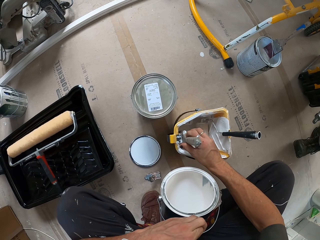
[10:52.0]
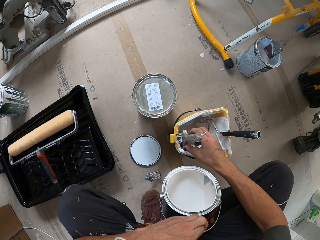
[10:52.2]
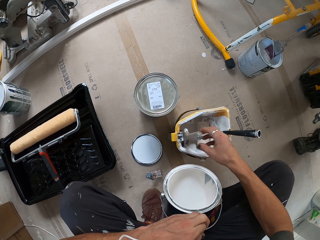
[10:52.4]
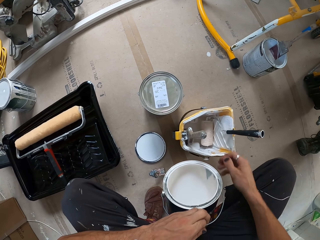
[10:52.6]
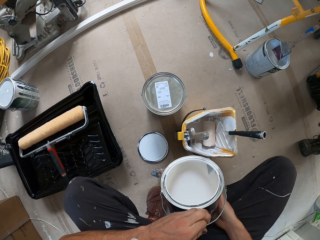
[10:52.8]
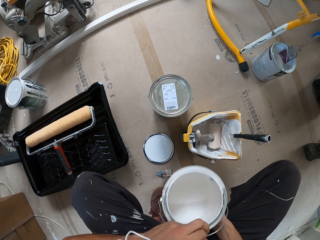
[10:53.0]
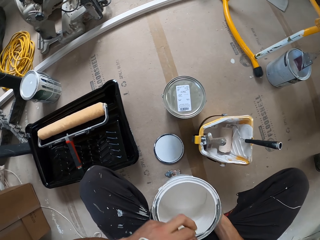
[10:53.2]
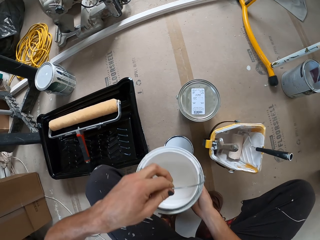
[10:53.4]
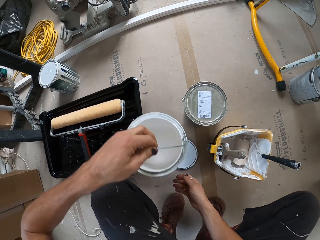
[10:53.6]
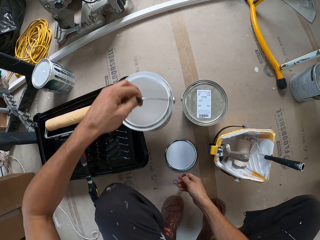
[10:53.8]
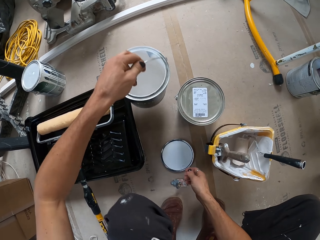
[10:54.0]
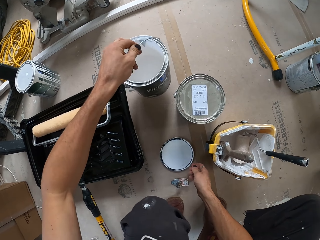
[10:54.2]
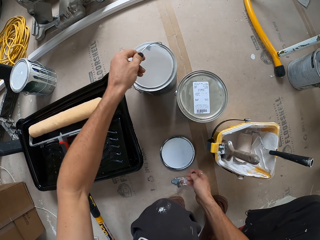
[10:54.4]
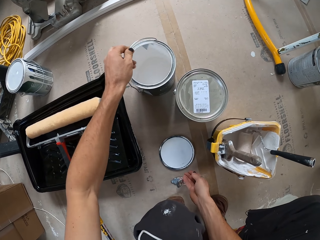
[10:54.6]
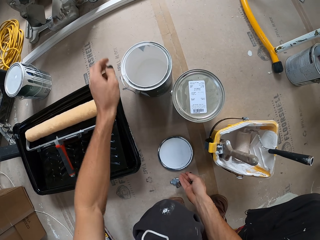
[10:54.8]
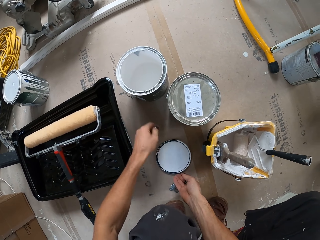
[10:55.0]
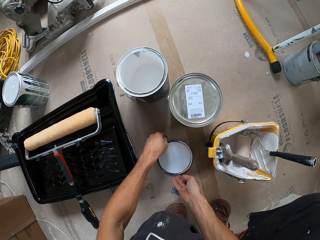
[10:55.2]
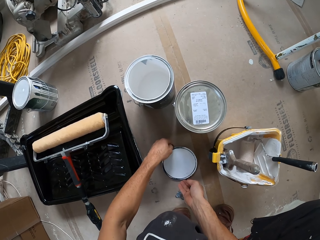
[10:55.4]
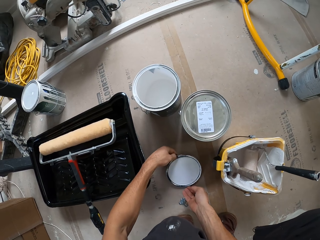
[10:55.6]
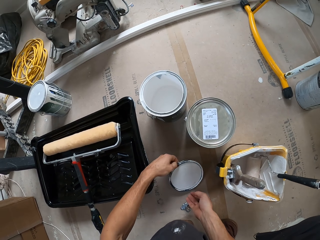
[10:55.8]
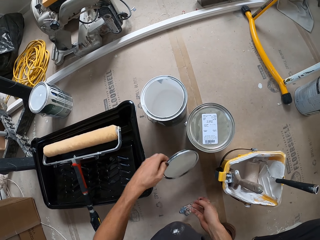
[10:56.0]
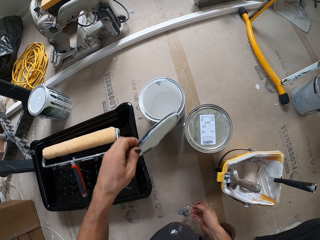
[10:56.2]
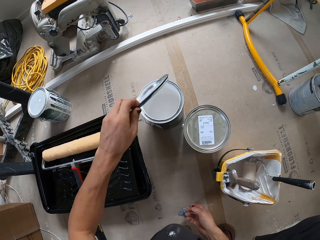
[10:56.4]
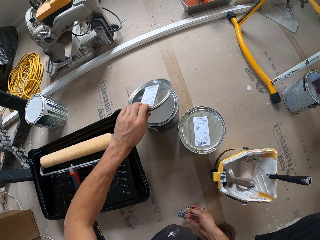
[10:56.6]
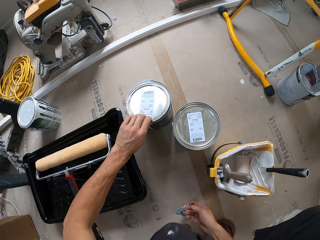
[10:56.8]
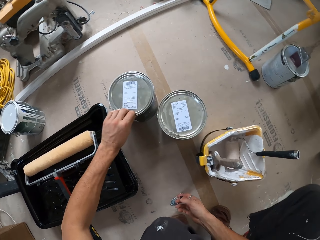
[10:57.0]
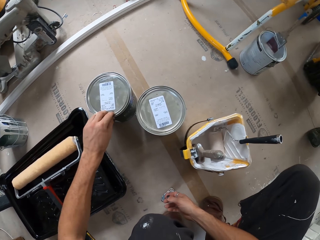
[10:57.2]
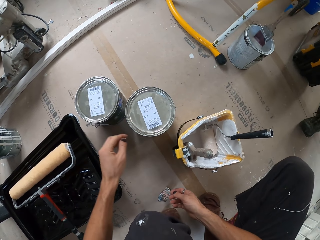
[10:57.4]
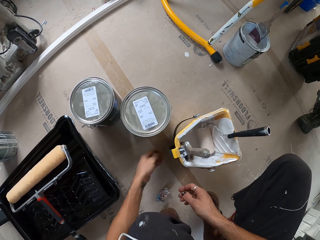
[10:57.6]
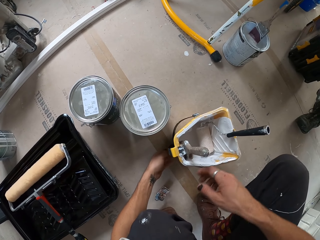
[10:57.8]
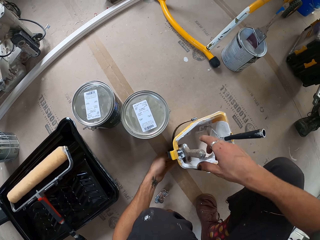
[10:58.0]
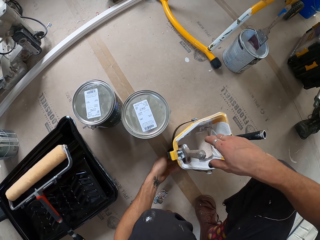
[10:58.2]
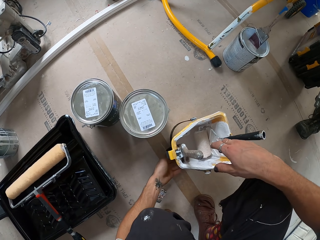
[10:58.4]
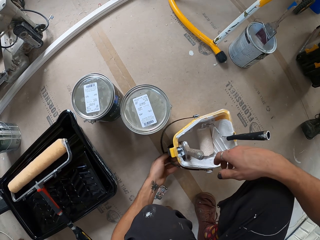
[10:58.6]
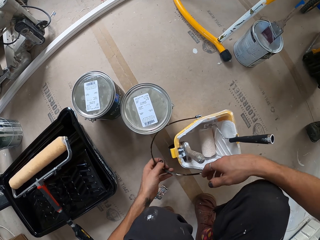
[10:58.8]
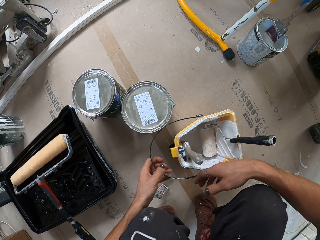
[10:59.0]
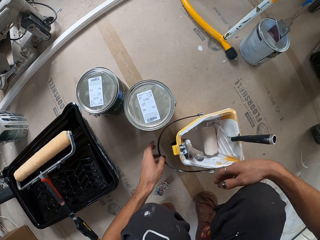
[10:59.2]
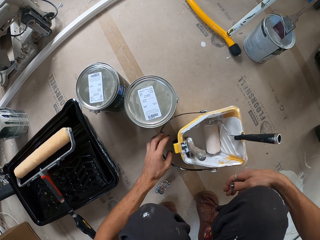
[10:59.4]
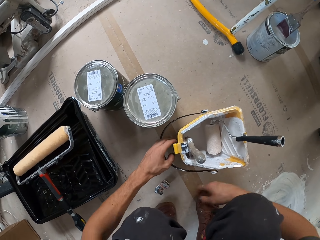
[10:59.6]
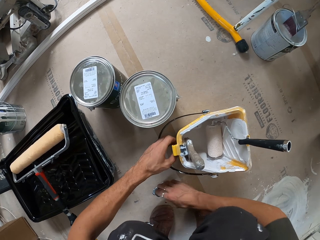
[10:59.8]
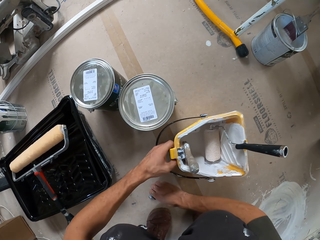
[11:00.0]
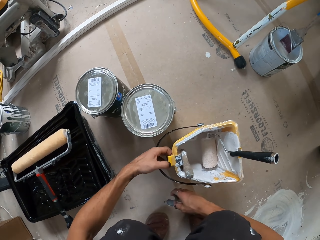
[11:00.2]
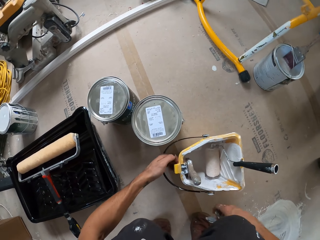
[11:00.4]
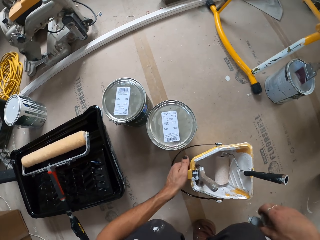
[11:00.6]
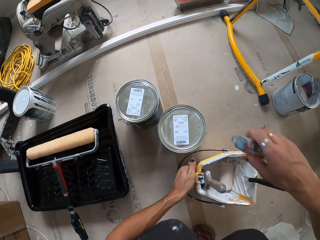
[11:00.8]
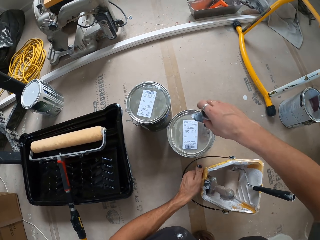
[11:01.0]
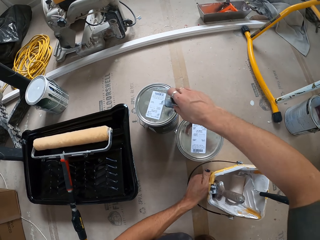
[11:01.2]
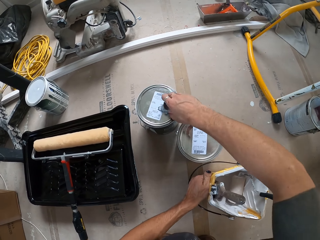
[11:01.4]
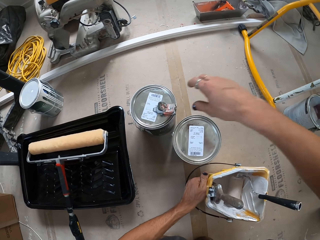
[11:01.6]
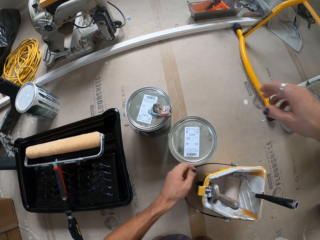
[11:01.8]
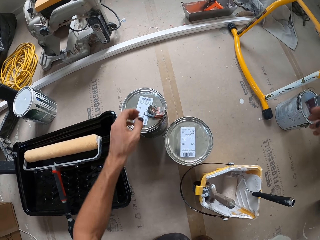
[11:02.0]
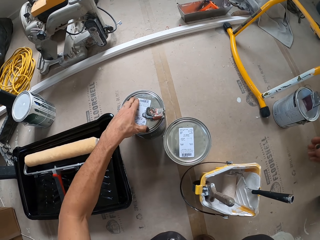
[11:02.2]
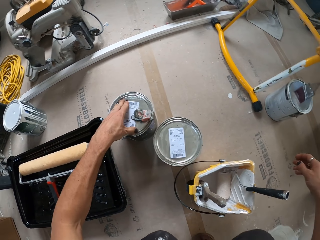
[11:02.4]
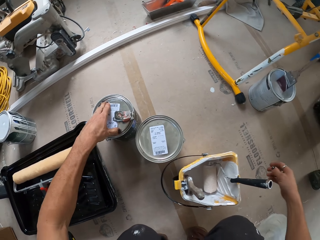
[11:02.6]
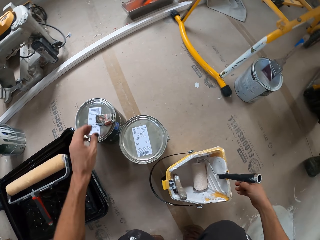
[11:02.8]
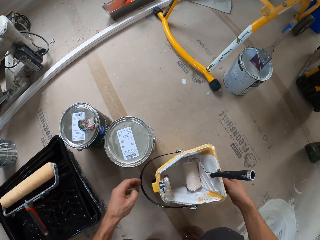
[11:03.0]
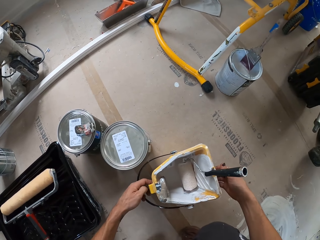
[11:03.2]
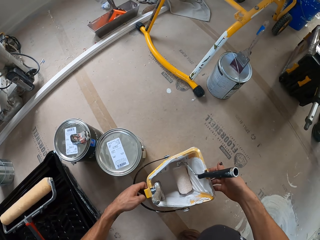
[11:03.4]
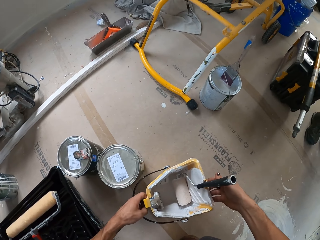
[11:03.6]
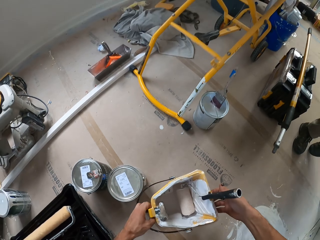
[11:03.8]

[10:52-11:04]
The camera wearer places the paint brush on the paint bucket. They place the paint tin on the floor. They pick up the paint tin lid on the floor. They close the can with the lid. They hold the paint bucket. They pick up something. They place the opener on the can. They press the lid. They pick up the paint bucket.

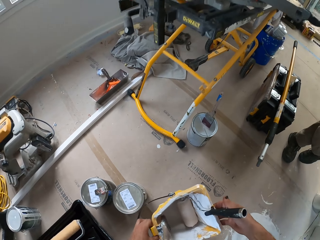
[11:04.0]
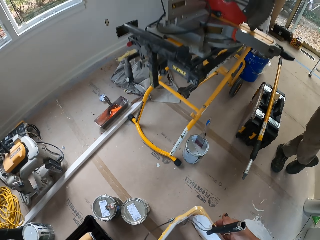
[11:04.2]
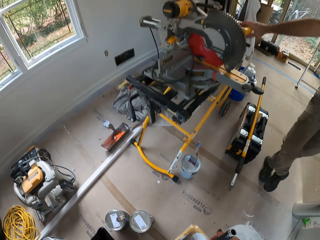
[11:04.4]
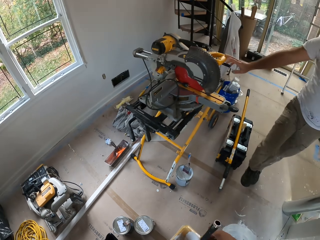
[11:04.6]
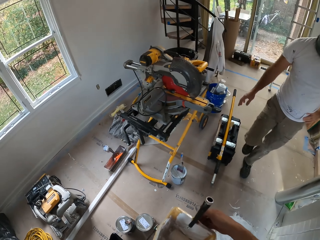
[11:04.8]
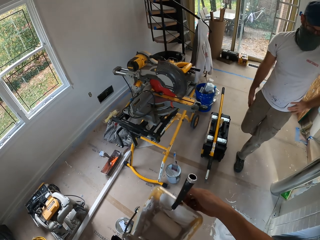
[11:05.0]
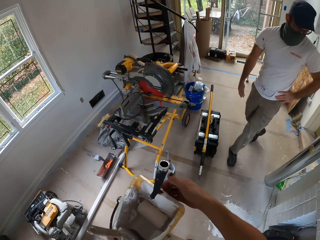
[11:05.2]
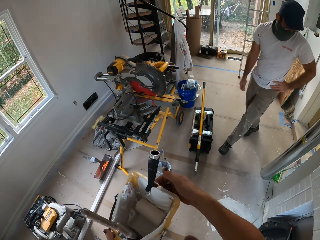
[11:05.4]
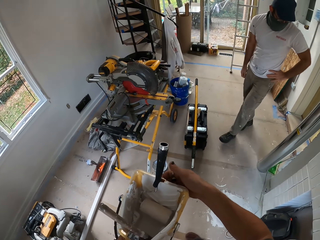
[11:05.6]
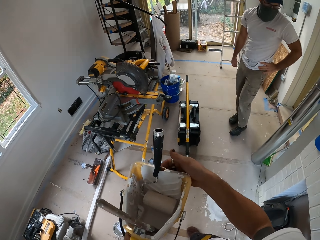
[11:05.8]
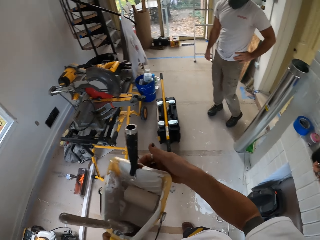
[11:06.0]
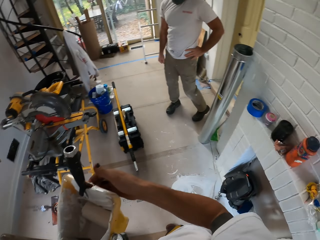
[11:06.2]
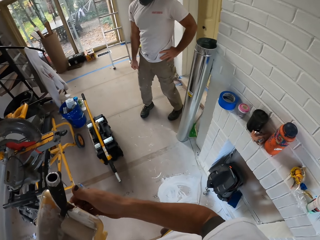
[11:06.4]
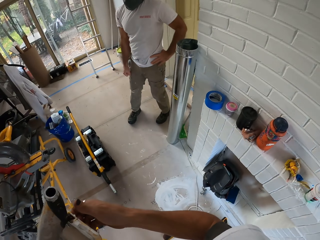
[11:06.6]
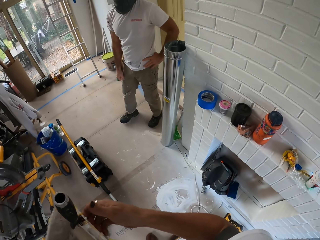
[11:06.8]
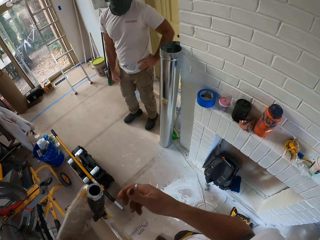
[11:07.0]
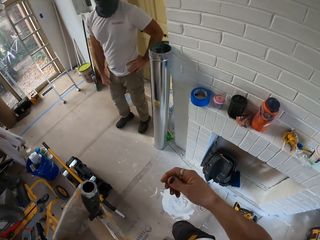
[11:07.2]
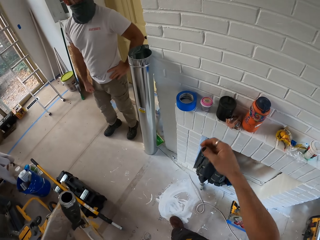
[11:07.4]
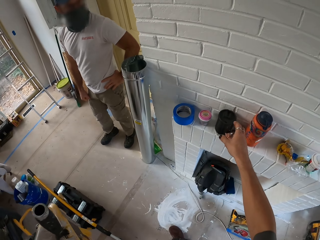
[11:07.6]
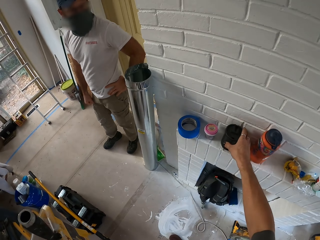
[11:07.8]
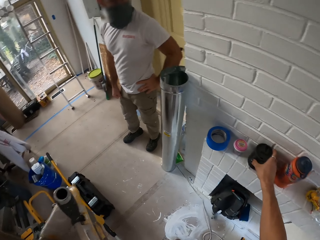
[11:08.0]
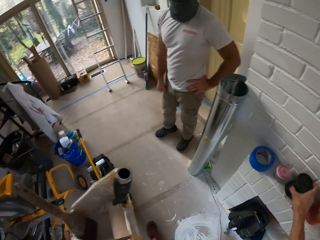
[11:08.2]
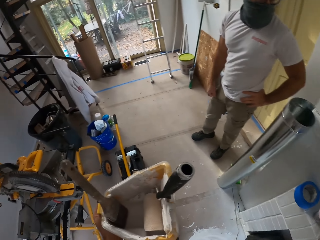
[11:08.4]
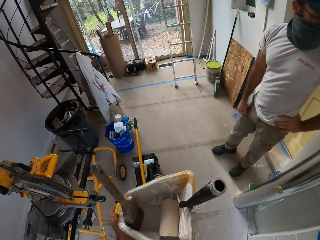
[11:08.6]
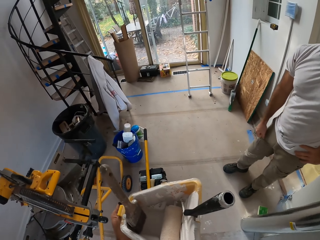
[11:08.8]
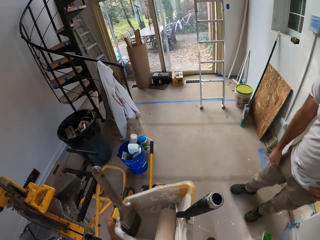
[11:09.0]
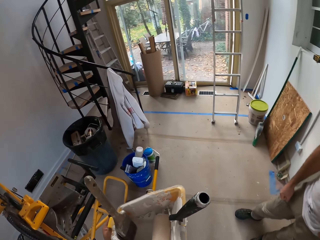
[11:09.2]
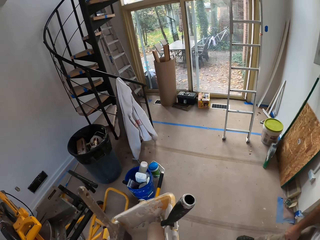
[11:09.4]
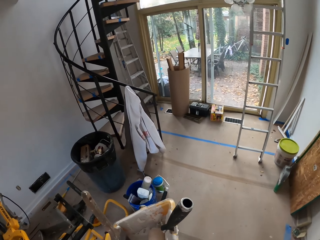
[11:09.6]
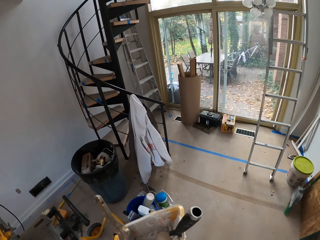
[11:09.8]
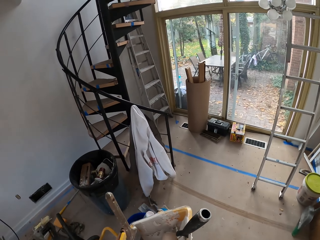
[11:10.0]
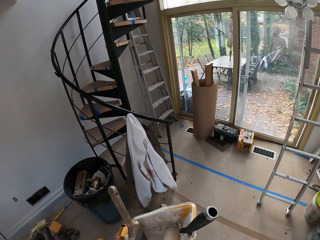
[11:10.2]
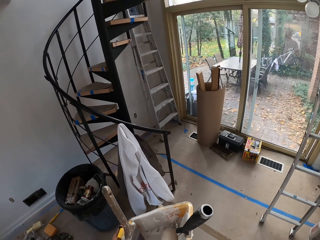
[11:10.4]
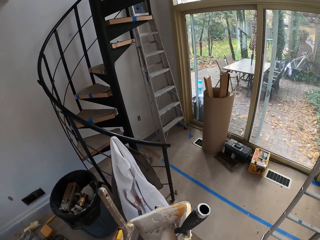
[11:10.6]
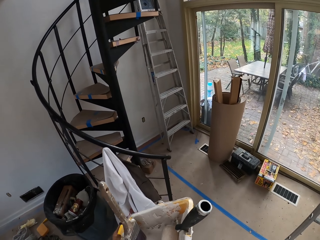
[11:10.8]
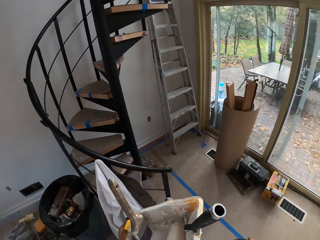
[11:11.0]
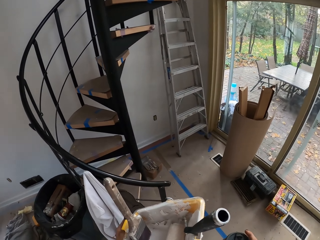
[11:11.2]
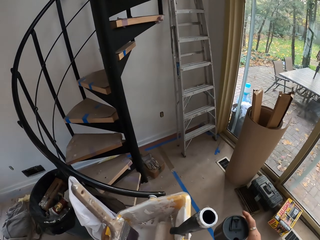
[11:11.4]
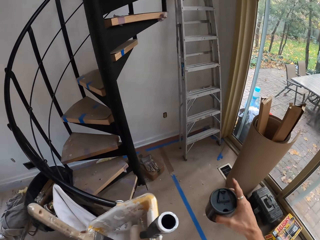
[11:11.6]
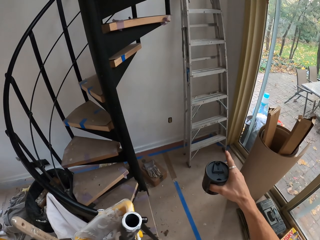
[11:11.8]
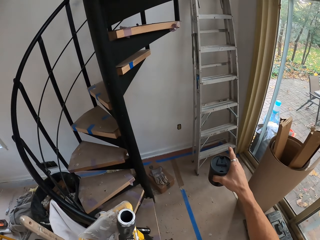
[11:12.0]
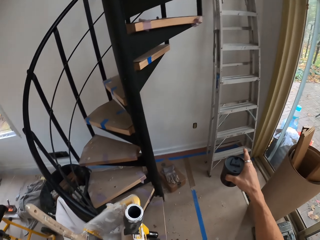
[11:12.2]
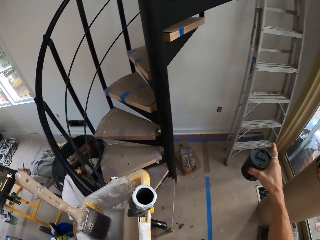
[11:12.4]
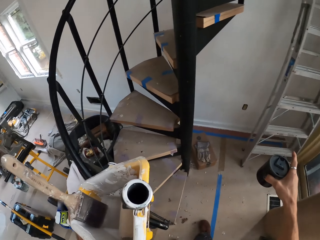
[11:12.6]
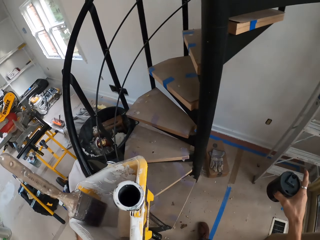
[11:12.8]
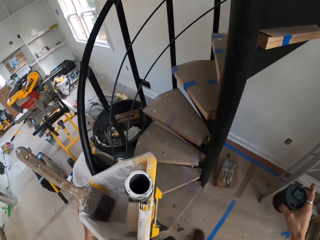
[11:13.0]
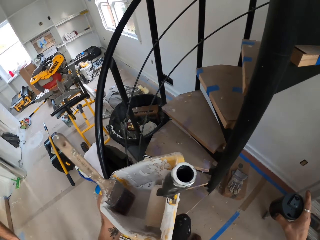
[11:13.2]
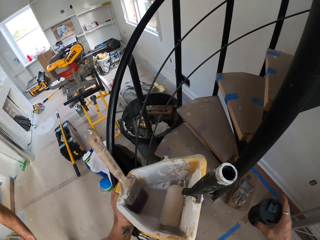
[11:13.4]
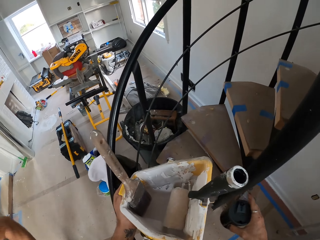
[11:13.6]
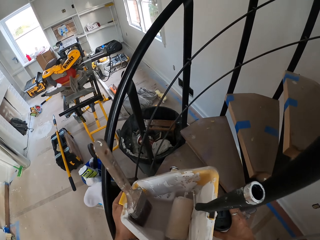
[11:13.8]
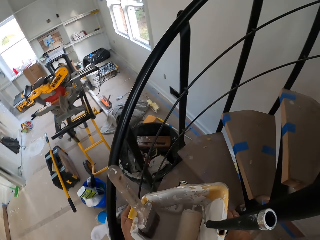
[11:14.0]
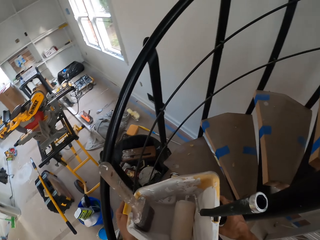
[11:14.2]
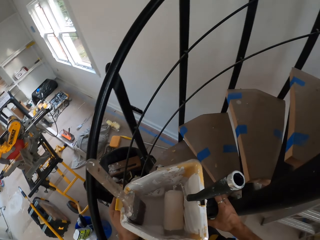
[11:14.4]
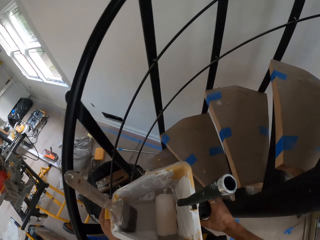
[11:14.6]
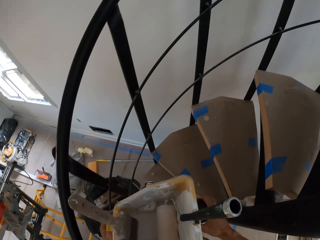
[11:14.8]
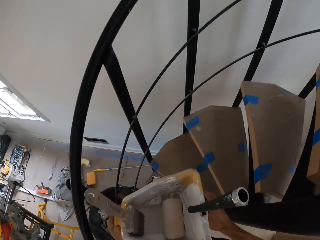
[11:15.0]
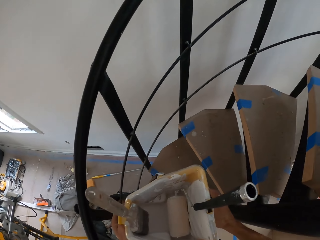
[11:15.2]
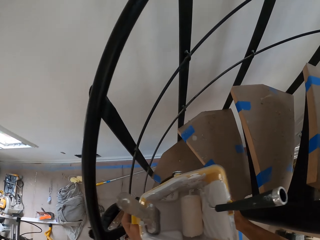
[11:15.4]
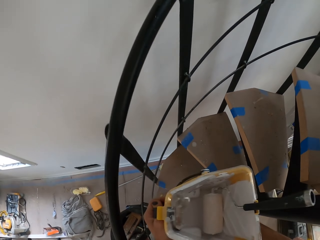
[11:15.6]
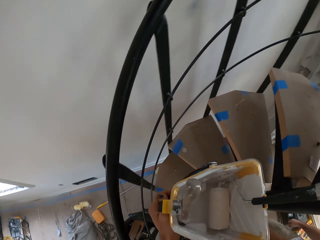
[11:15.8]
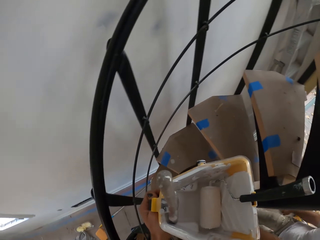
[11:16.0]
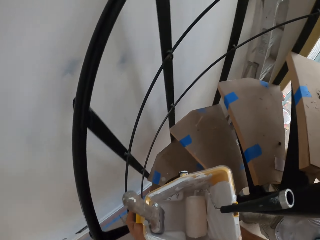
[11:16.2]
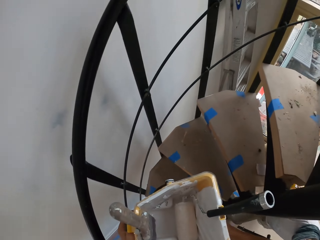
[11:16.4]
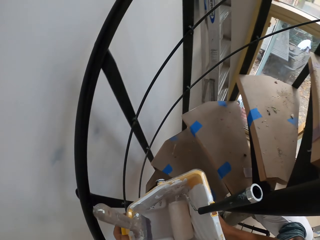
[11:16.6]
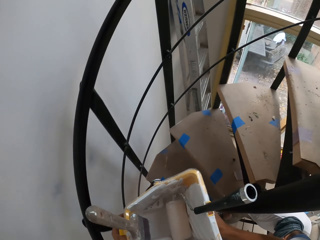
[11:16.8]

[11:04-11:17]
The camera wearer stands up. He takes the container. A man stands in the house. The camera wearer holds the paint bucket. He picks up the container with his right hand. The man stands in the house. The camera wearer walks around the house and ascends the staircase.
